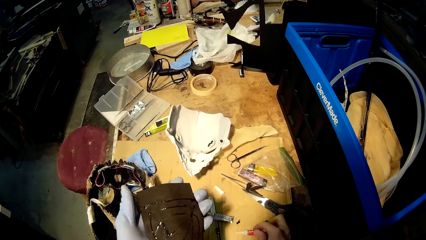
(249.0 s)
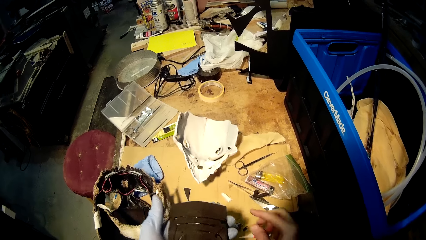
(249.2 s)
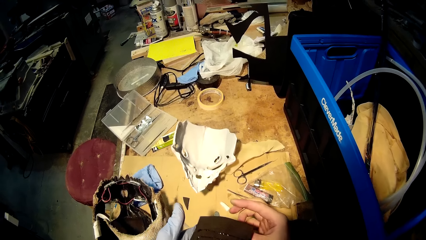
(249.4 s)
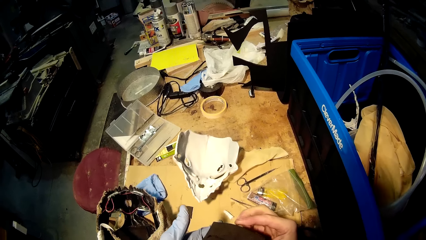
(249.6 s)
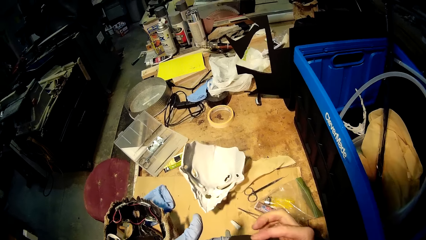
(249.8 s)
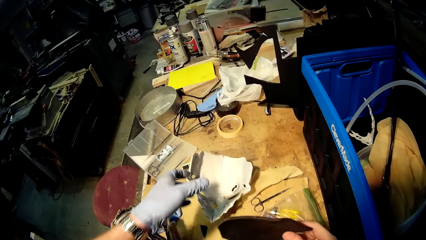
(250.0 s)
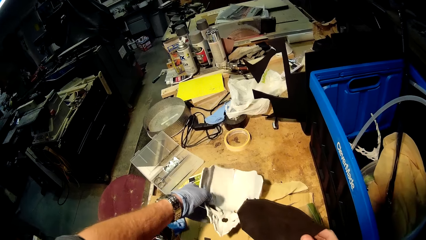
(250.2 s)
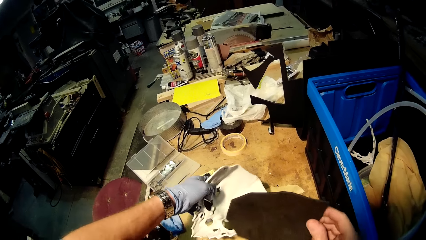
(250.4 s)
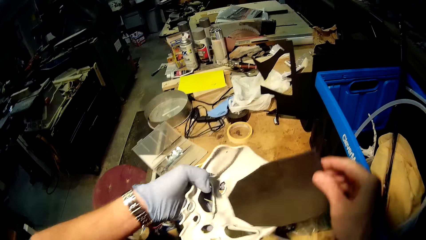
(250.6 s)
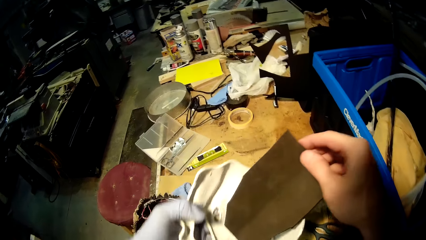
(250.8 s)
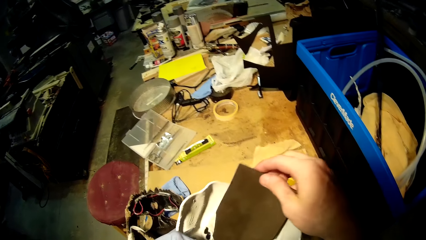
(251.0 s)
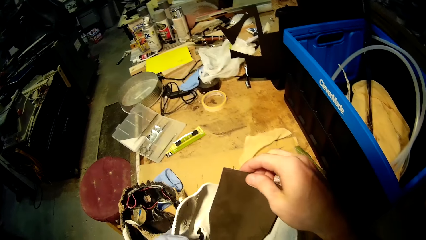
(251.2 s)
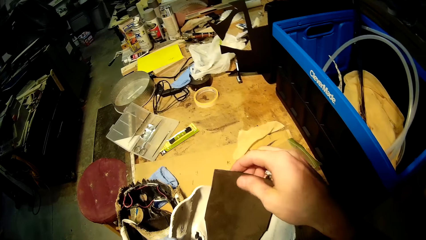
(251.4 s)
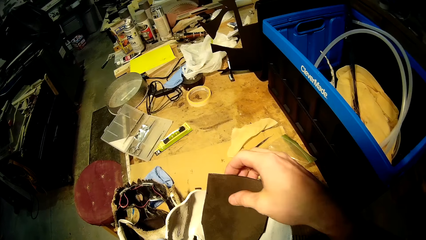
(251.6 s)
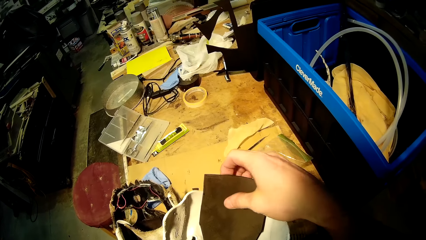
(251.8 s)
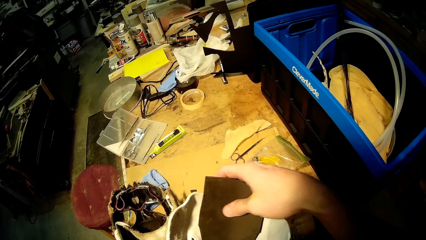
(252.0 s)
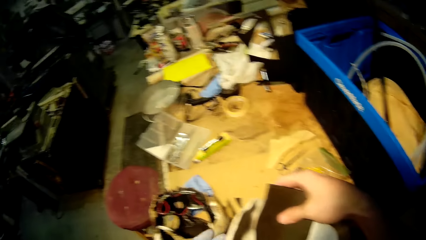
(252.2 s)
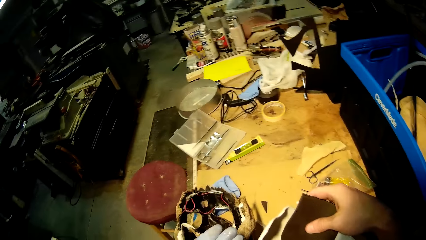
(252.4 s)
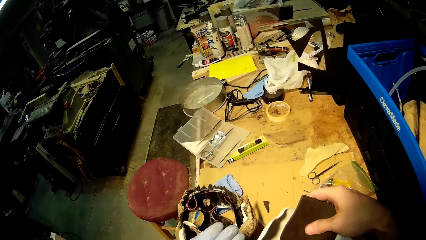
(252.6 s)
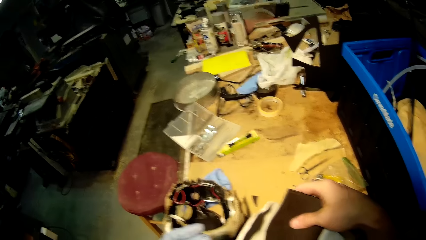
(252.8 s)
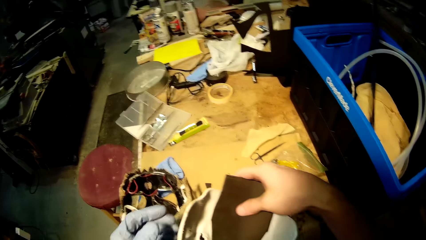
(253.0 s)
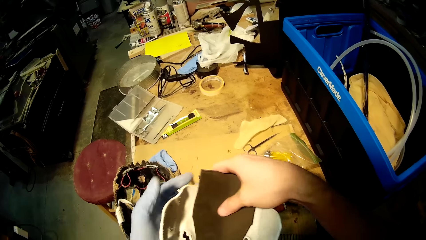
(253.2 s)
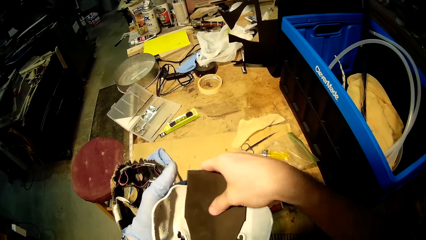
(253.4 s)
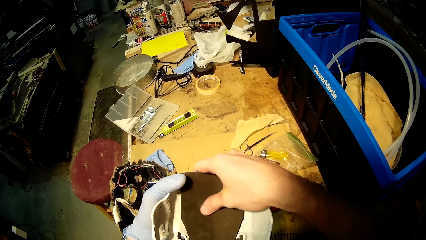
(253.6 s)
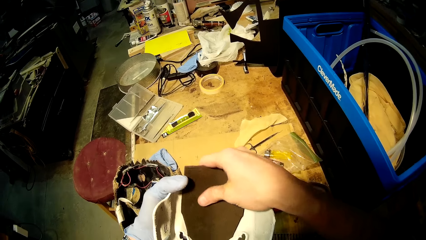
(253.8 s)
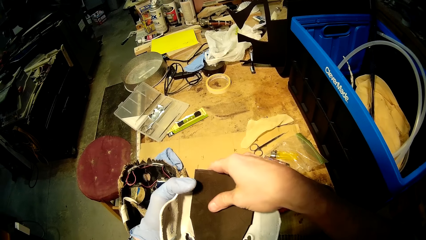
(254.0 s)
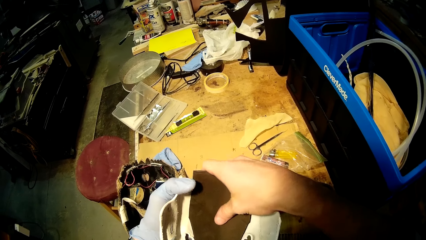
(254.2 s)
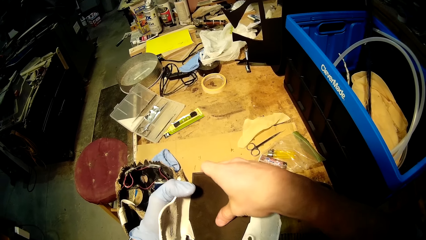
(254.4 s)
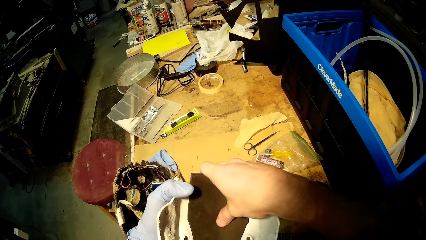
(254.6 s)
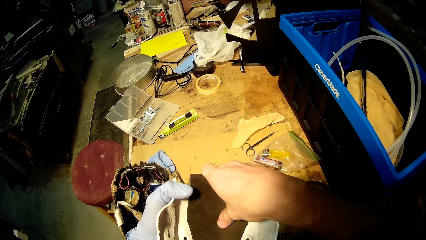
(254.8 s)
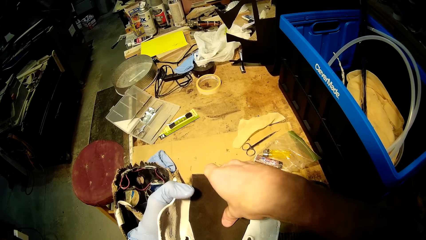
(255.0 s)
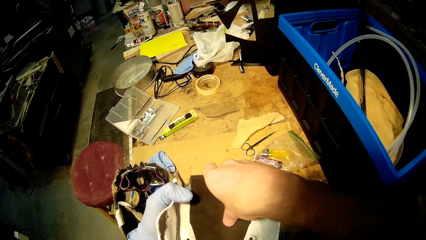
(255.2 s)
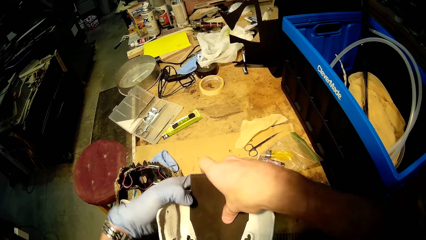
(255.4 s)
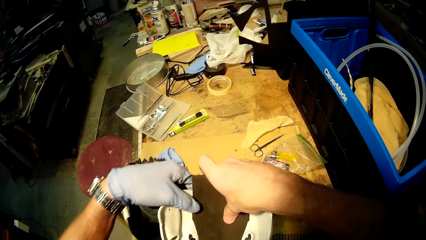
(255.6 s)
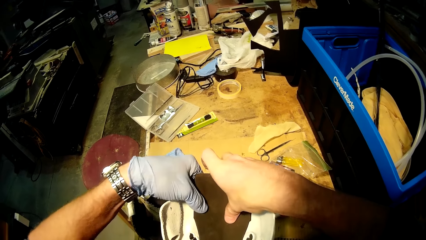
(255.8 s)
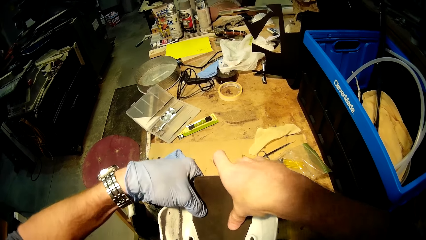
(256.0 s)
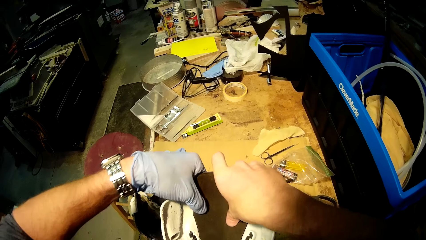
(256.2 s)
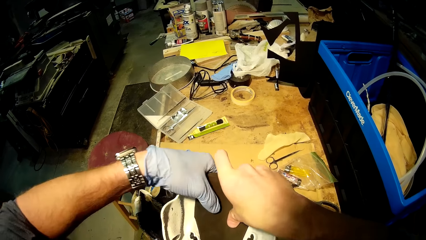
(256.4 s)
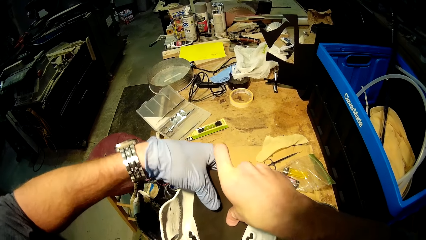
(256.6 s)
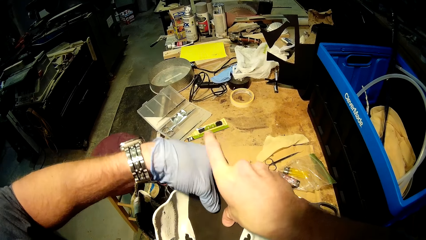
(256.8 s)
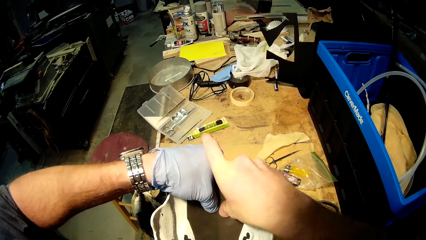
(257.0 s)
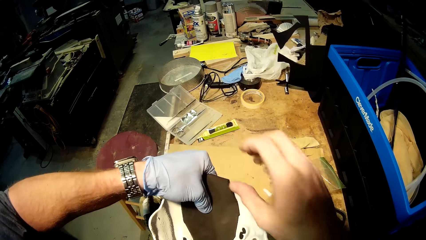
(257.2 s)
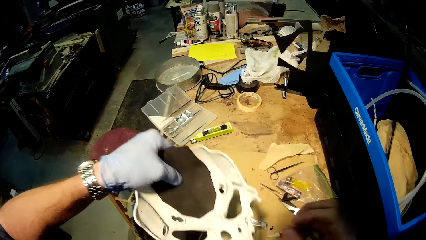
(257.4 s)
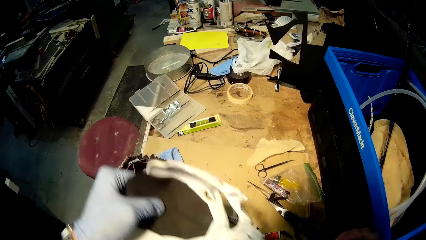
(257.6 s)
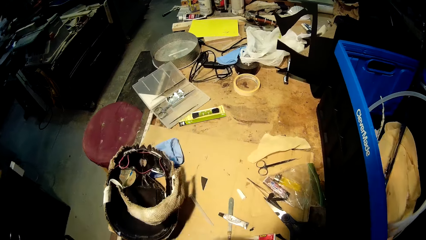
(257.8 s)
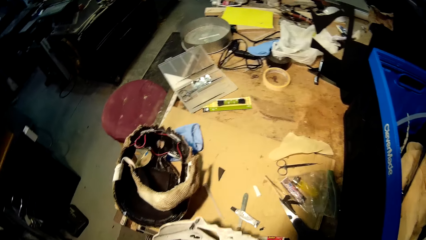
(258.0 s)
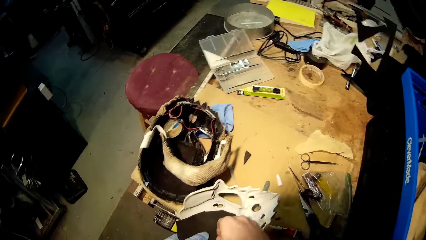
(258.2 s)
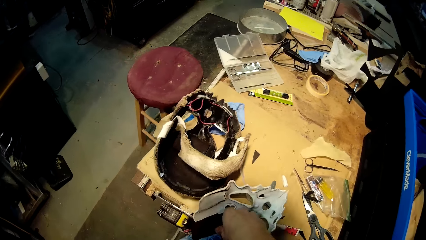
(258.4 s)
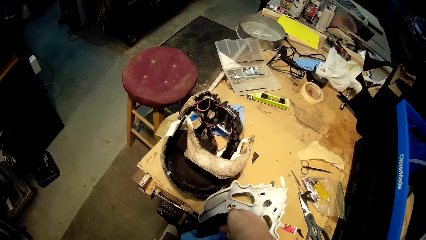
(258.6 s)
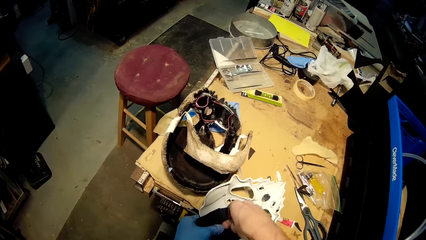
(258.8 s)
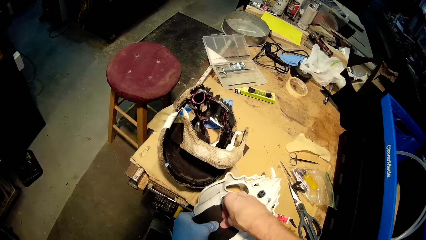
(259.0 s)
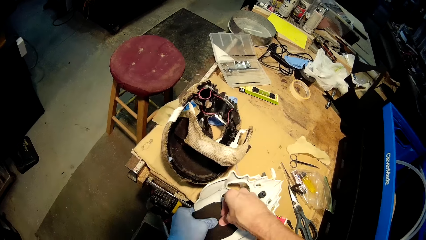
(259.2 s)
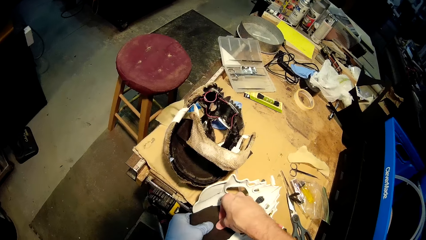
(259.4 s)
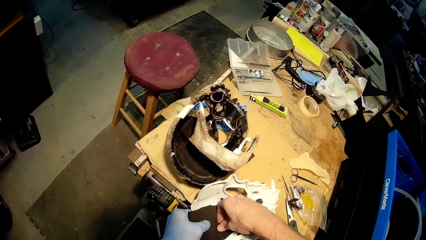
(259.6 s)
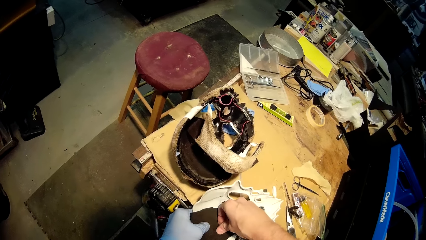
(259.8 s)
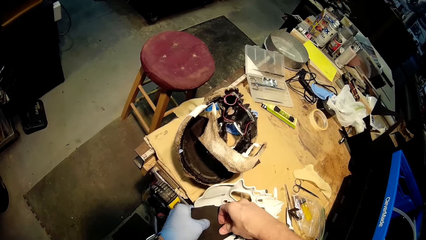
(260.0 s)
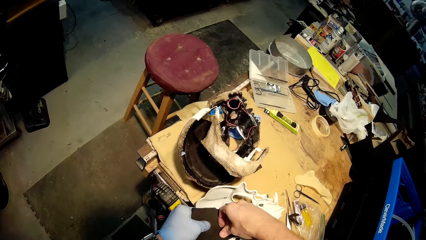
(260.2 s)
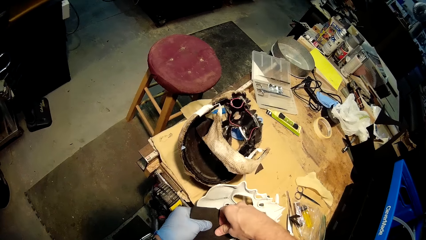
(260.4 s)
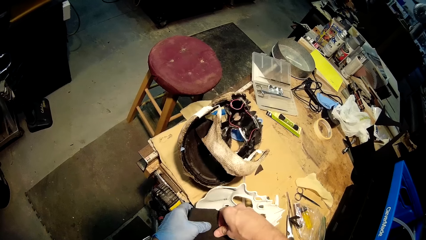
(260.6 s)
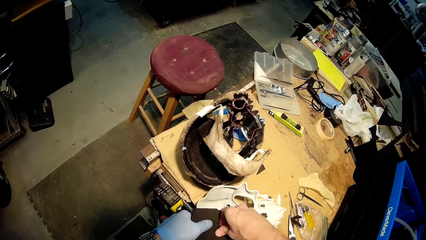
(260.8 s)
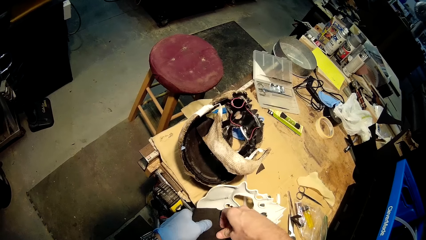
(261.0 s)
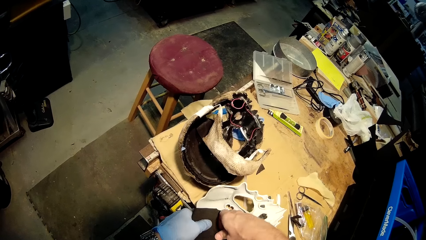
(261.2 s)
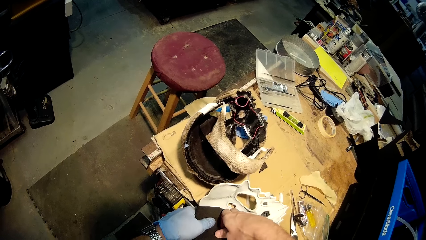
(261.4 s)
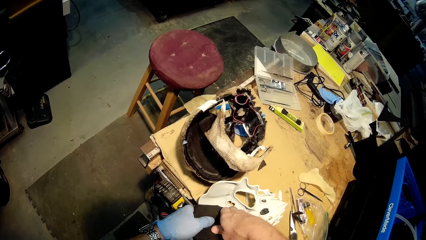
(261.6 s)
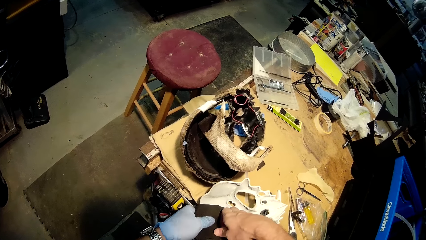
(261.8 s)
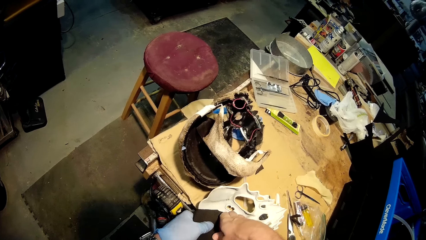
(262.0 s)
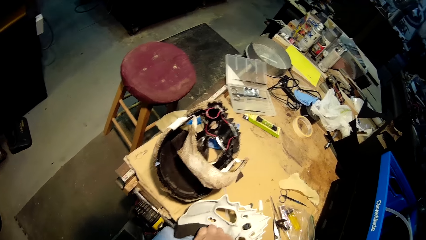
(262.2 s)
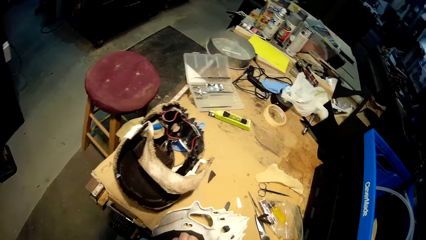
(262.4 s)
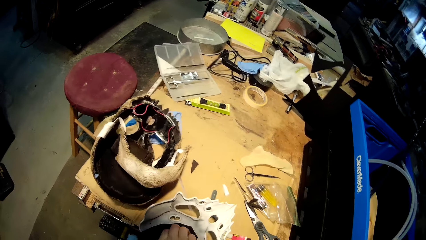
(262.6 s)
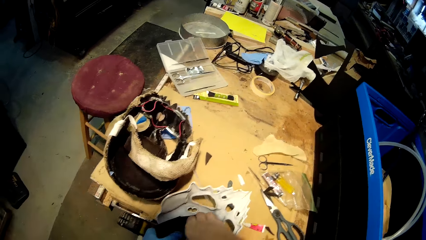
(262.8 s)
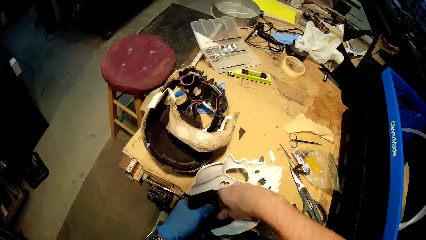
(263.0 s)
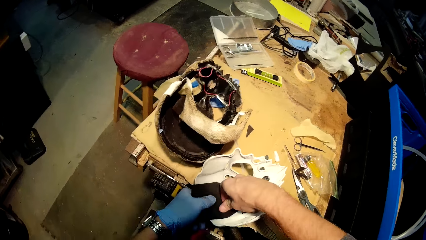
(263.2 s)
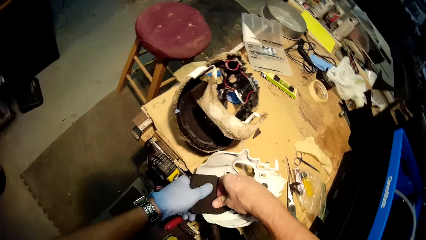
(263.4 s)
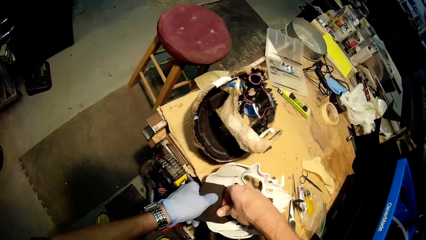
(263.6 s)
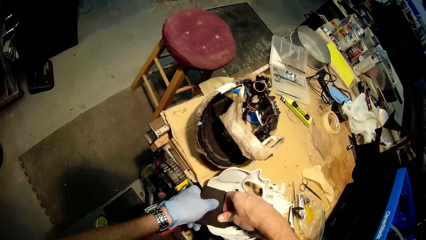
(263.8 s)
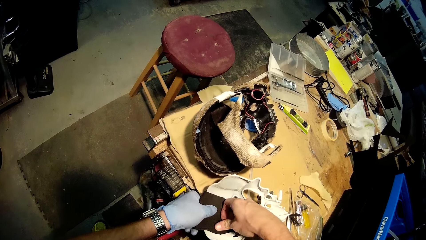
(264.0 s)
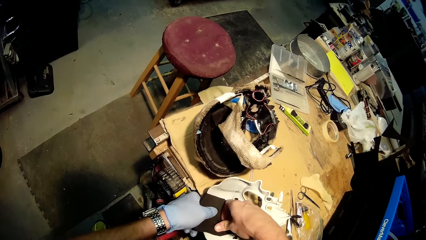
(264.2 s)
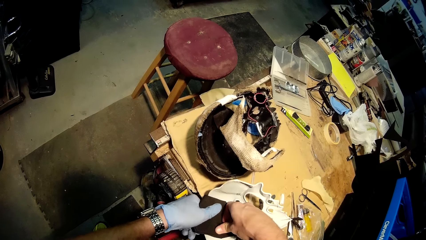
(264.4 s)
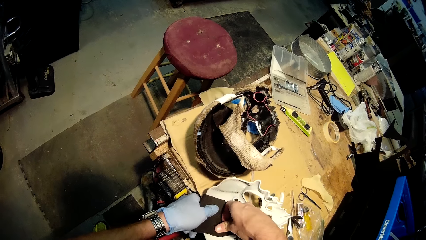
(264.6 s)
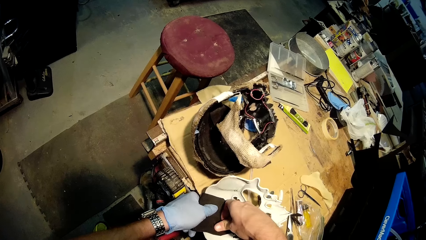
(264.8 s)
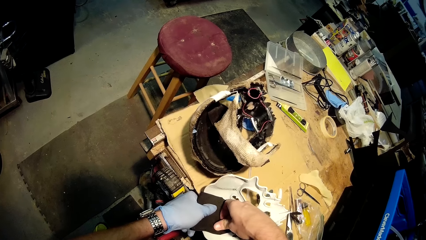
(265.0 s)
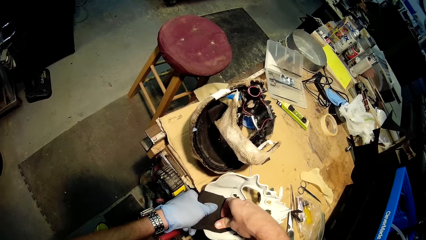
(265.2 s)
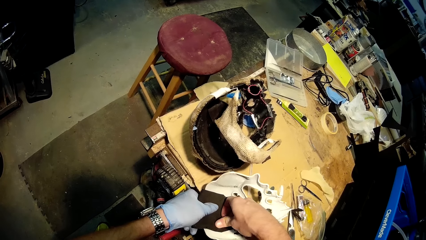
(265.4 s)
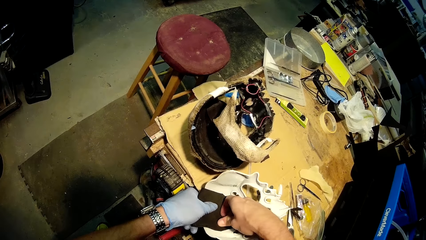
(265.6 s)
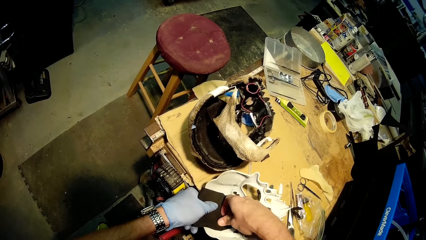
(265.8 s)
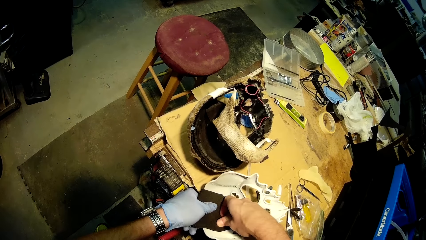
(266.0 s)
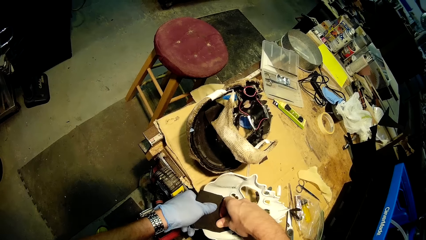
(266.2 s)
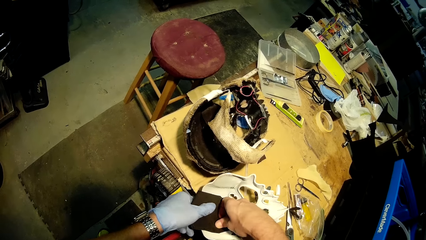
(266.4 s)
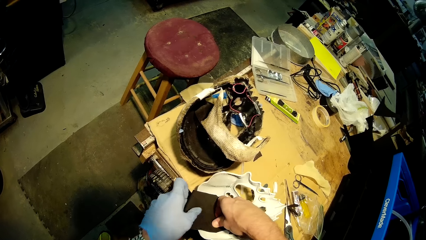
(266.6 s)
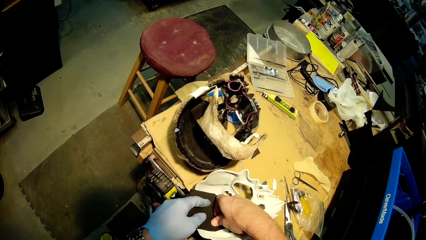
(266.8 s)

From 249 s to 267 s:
The camera wearer drops the glue on the table with his right hand. He passes the black cardboard cut-out from his left hand to his right hand. He picks up the white mask from the table with his left hand. He attaches the black cardboard cut-out to the white mask with his right hand. He places the white mask on the table with his left hand. He attaches the black cardboard cut-out to the white mask on the table with his right hand.
